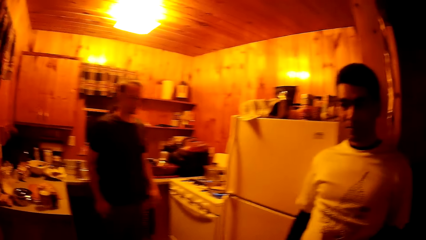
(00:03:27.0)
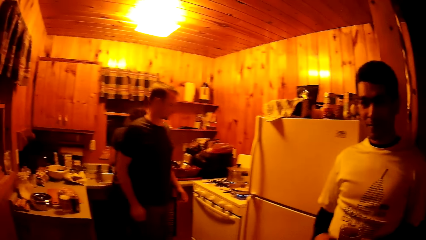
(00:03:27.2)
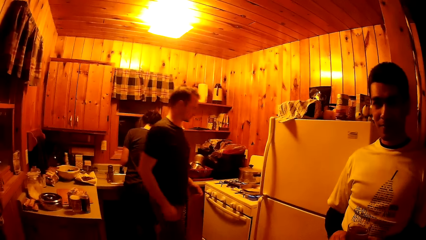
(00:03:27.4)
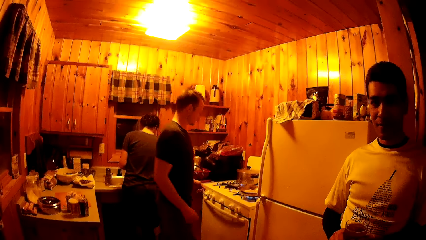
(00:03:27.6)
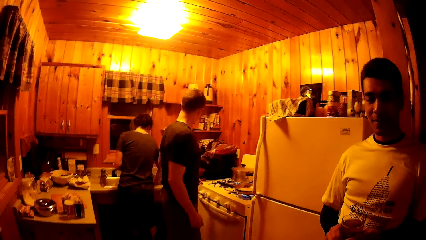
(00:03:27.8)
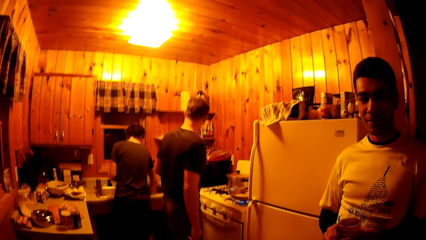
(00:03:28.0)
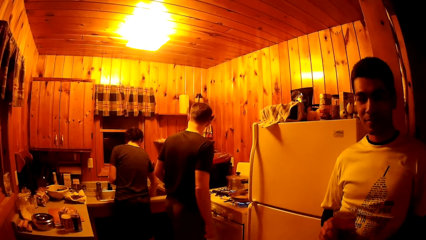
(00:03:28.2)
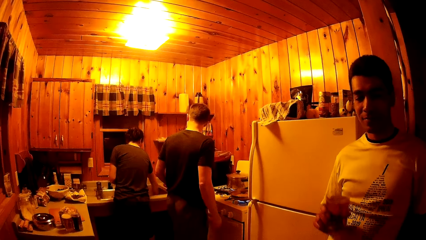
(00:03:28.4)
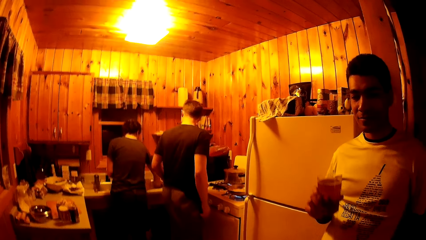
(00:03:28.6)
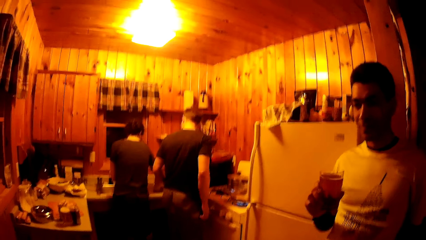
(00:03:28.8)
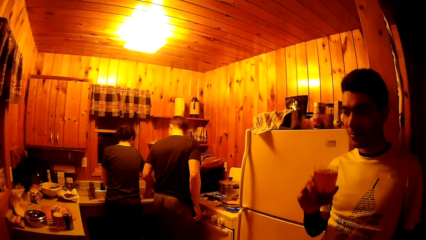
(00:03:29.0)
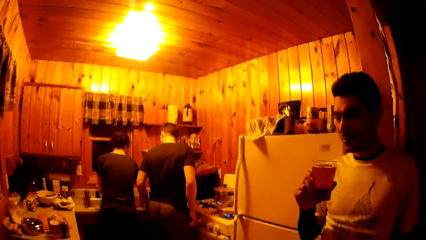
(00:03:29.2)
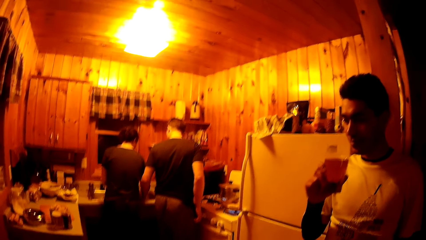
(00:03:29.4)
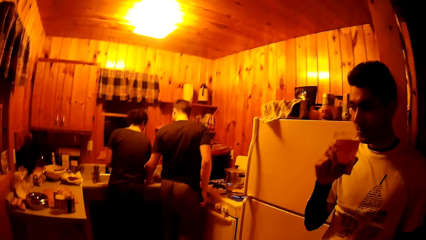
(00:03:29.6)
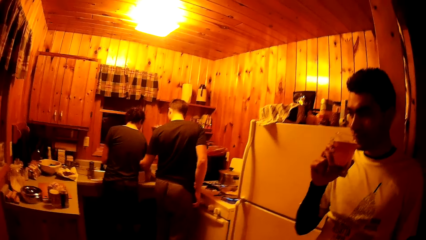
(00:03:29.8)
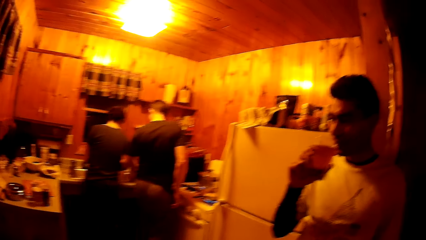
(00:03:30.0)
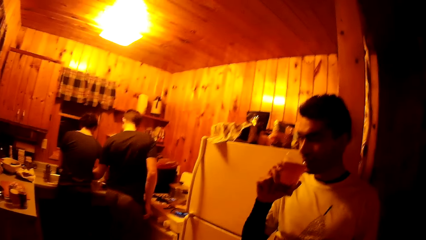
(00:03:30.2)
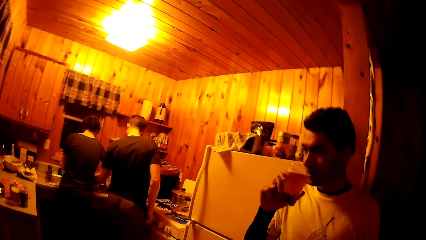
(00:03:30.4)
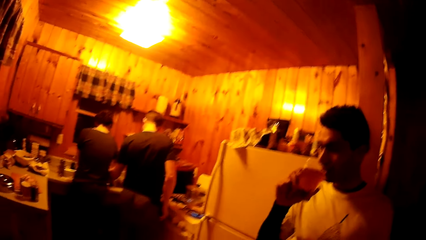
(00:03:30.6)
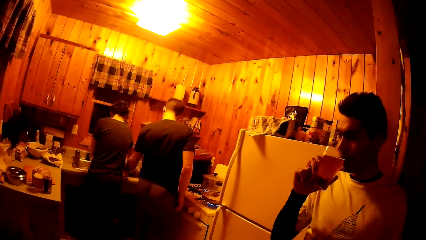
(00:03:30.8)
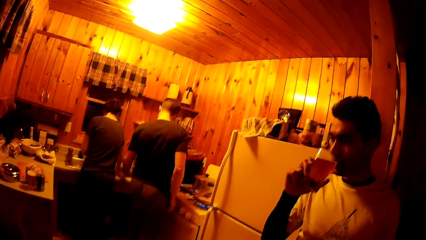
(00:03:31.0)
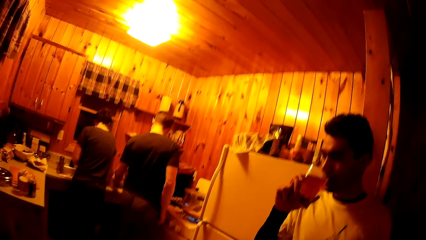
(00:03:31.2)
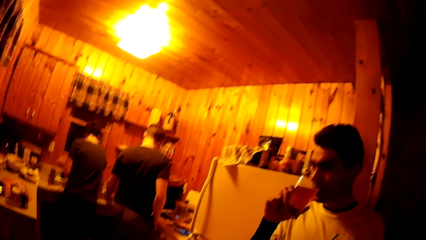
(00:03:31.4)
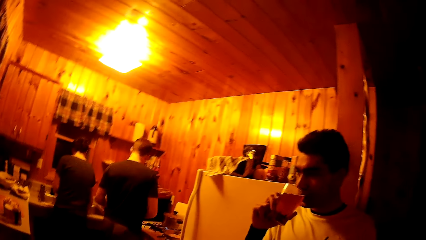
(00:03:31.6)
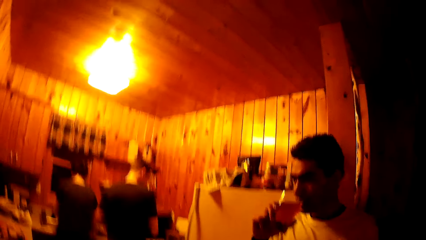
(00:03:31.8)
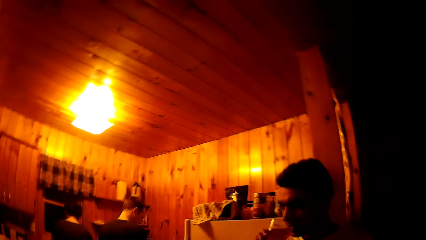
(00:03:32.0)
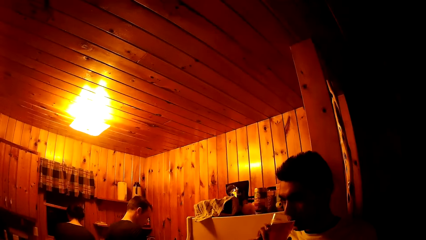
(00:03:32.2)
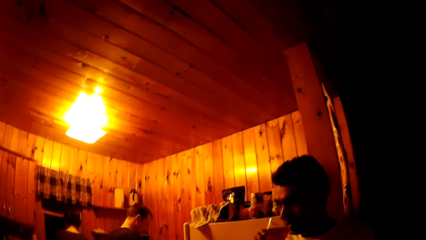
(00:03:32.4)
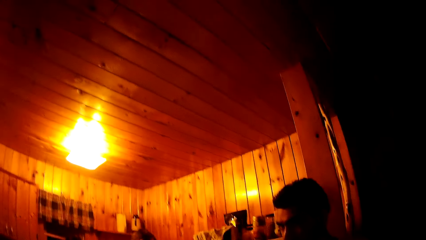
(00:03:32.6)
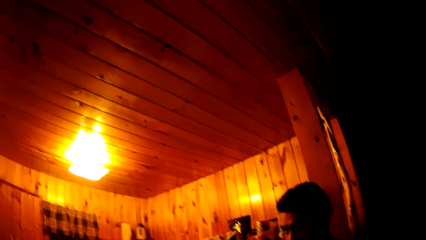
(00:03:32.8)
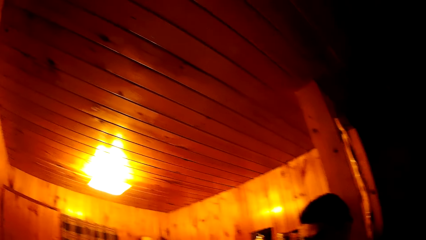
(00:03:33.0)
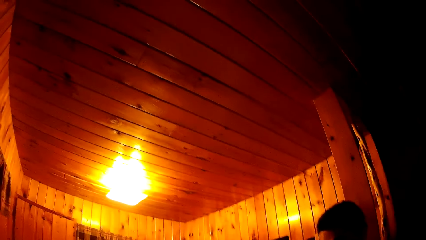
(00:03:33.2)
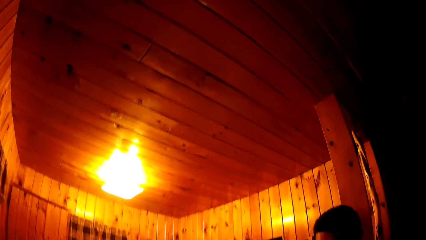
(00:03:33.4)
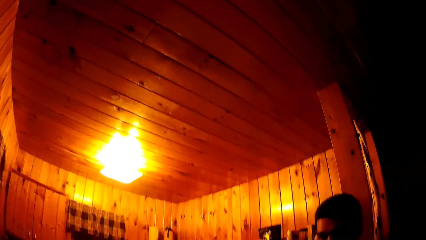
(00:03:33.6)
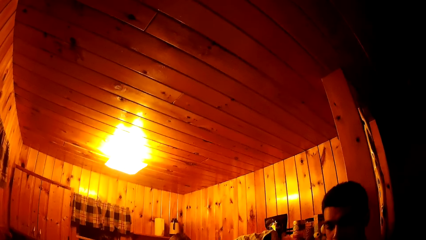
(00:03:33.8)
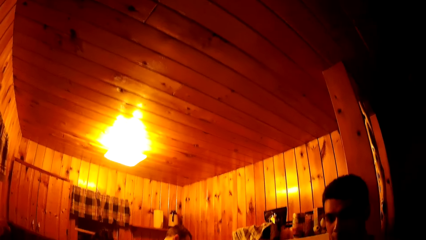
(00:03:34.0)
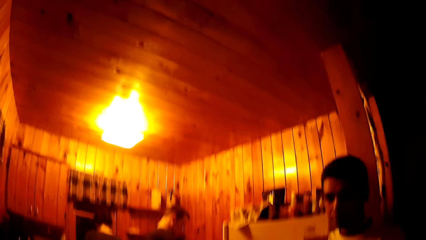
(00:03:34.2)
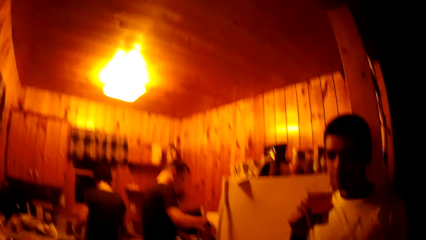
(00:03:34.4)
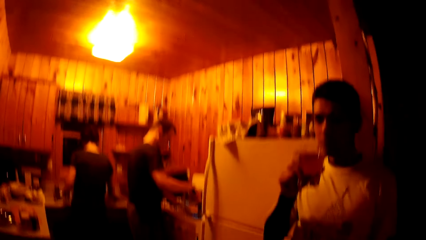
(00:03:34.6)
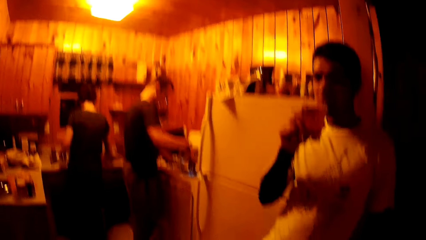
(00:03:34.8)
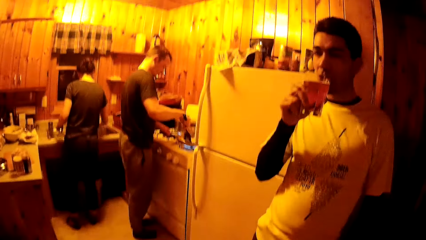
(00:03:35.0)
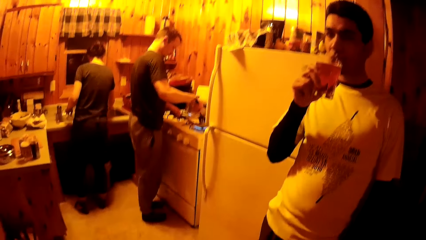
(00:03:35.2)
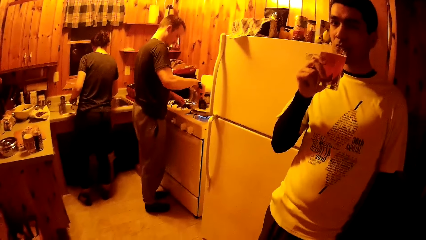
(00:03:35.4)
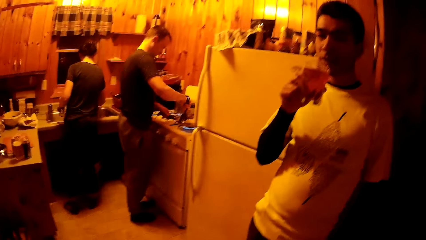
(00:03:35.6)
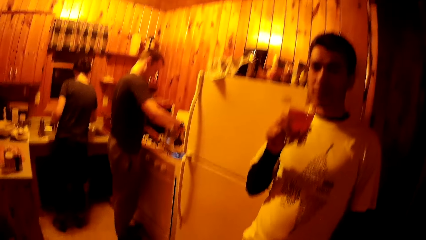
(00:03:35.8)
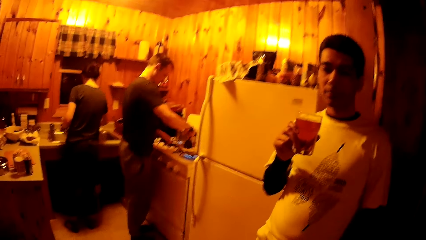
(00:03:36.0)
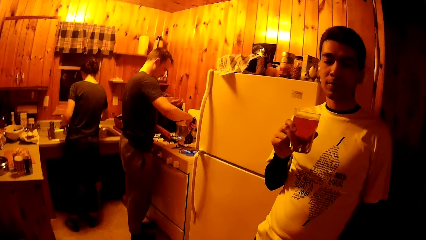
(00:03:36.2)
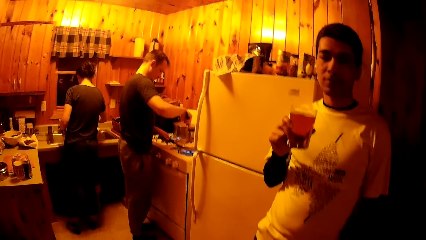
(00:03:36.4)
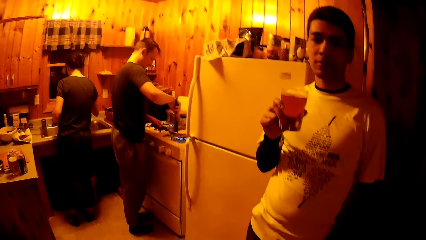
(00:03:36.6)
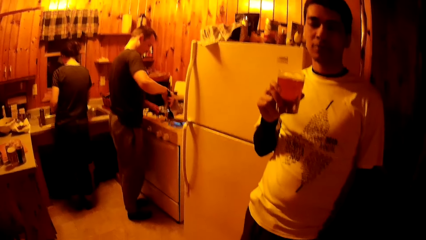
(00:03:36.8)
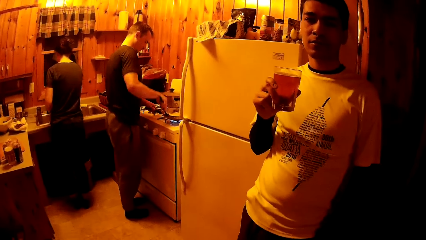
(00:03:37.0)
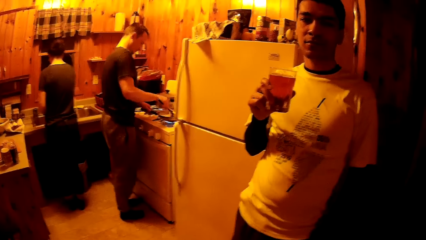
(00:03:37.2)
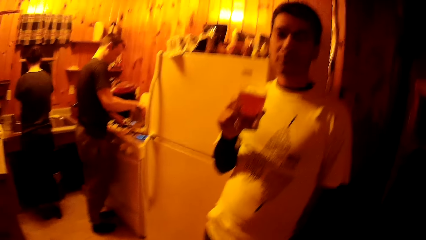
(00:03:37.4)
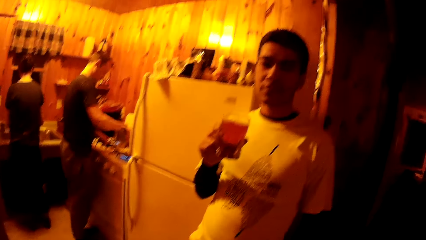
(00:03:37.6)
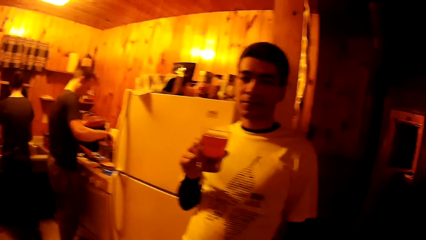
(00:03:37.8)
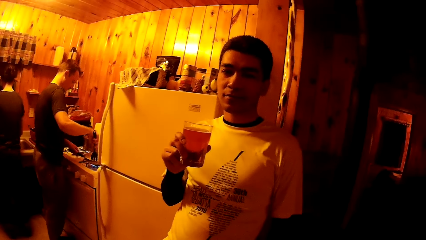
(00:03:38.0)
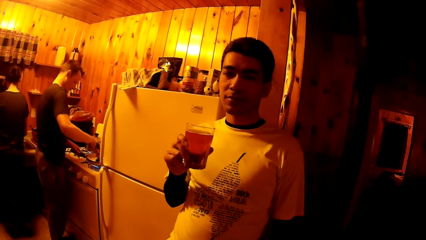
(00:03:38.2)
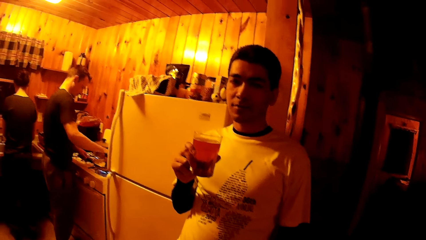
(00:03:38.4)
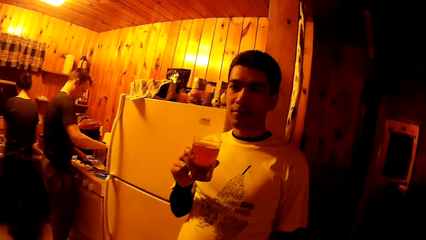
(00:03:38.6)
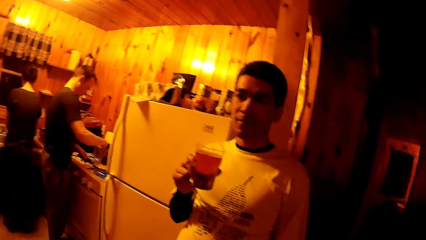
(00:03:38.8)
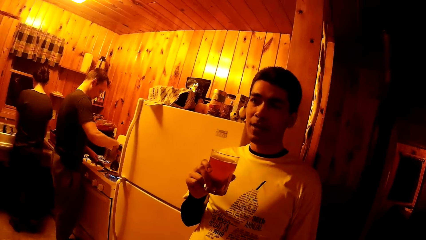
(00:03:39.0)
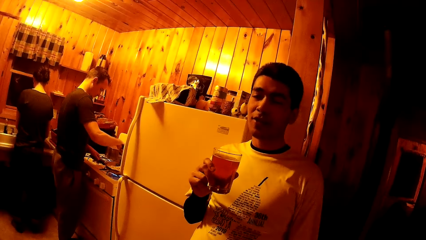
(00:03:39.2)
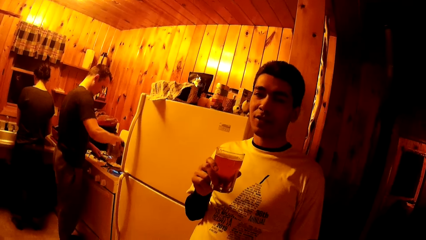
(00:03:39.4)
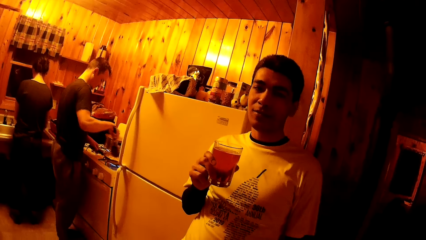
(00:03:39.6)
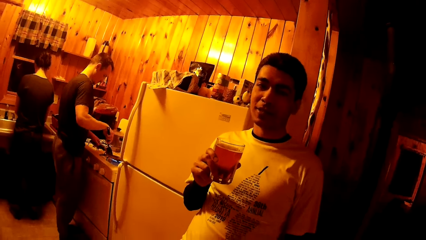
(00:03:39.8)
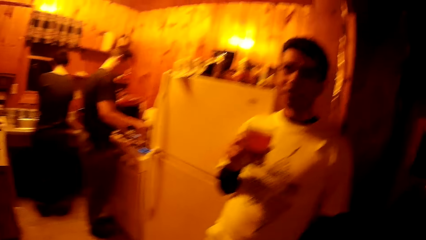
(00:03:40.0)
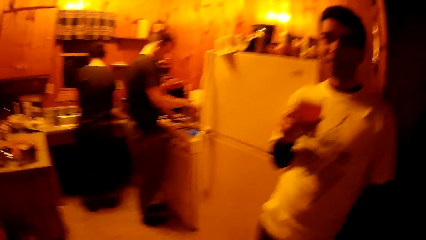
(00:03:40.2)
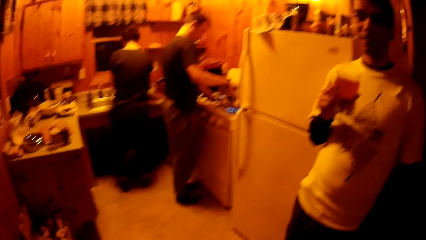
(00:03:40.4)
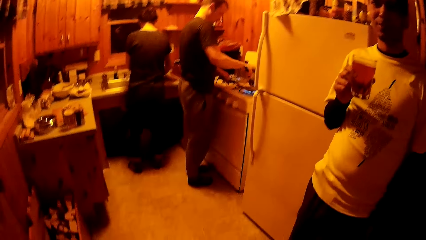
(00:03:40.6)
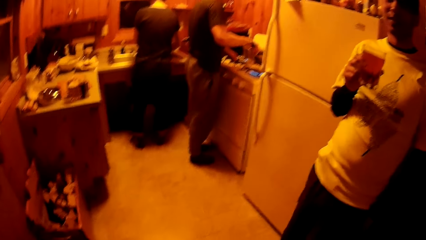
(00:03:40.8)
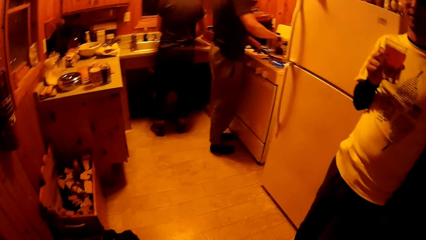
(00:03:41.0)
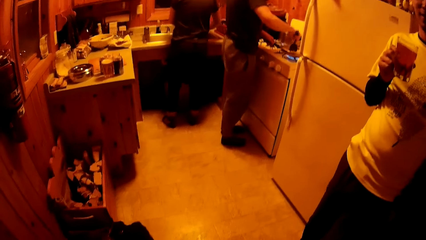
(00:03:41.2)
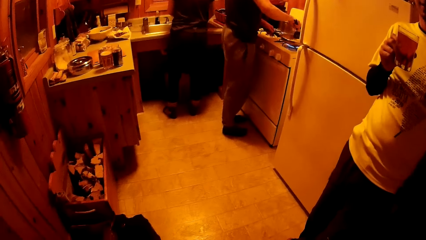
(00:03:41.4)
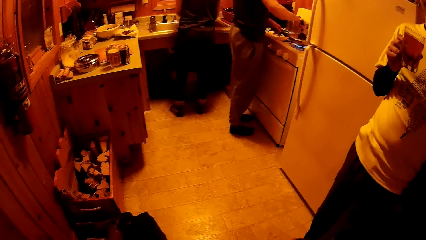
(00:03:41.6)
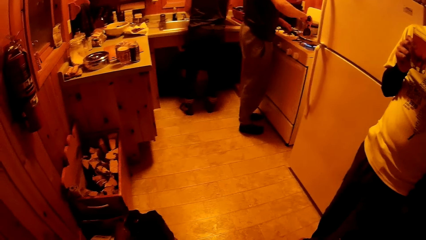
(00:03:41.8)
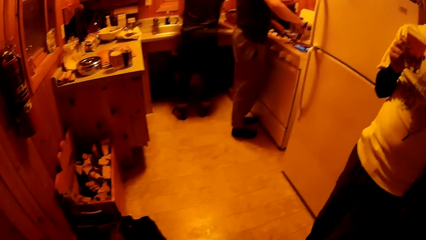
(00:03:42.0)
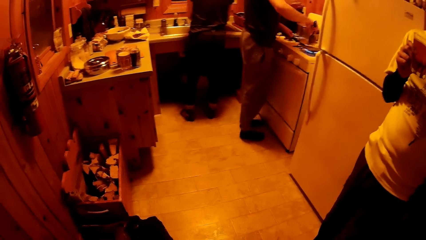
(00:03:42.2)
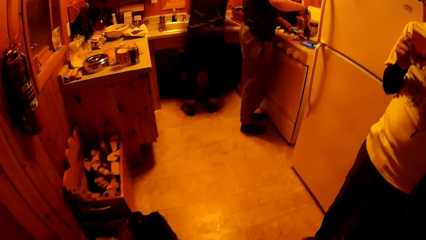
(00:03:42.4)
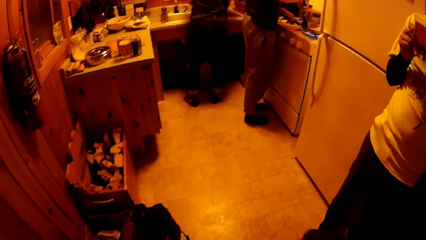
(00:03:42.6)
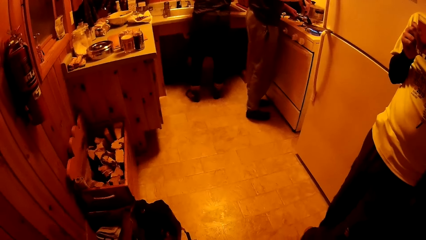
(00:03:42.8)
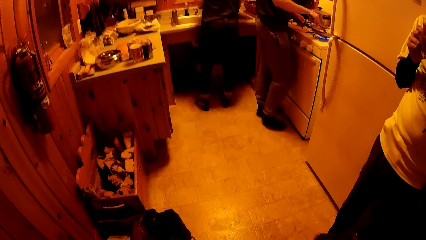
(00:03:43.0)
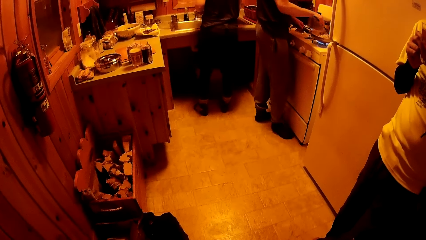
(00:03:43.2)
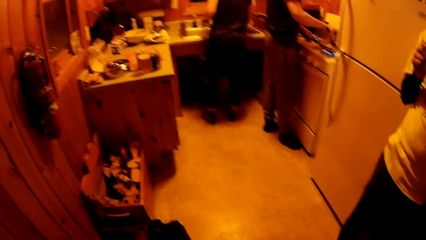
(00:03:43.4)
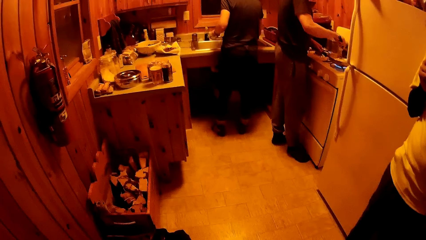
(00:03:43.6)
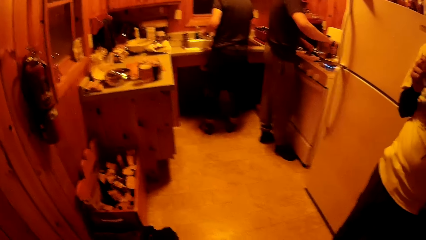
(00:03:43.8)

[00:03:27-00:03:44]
A man sips from the glass cup in his right hand. Another man picks up the spatula from the sink with his left hand and stirs the pasta in the frying pan with his right hand. The first man talks to the camera wearer. The camera wearer looks around.
